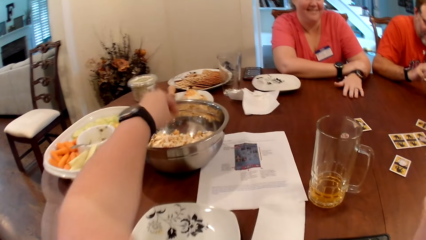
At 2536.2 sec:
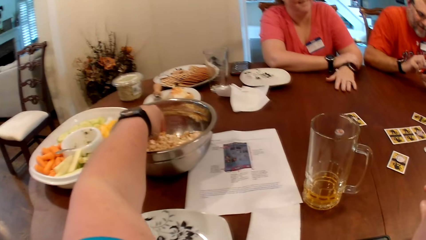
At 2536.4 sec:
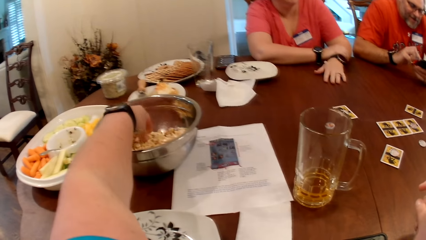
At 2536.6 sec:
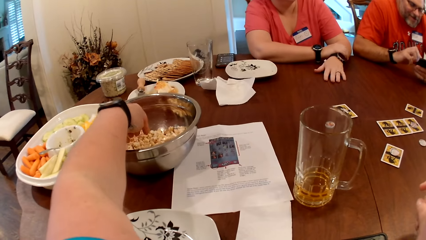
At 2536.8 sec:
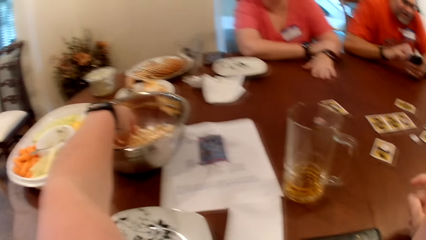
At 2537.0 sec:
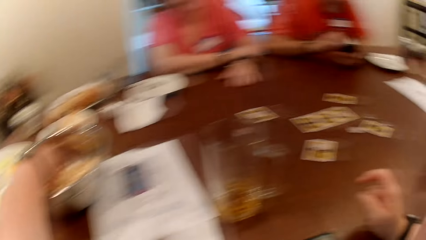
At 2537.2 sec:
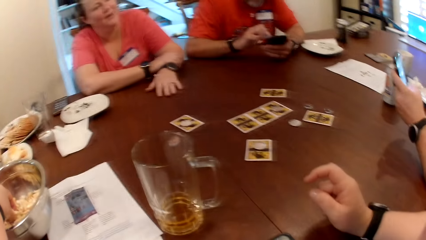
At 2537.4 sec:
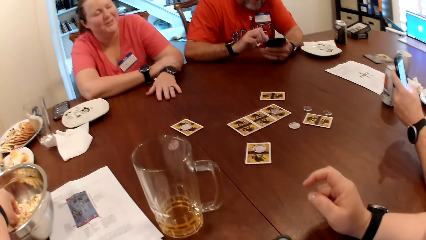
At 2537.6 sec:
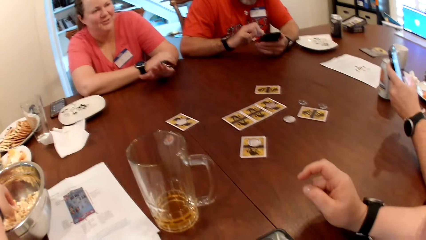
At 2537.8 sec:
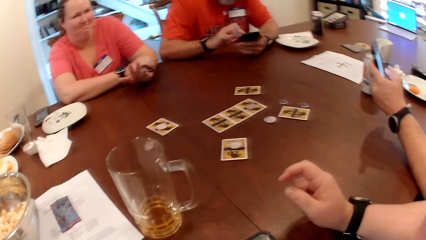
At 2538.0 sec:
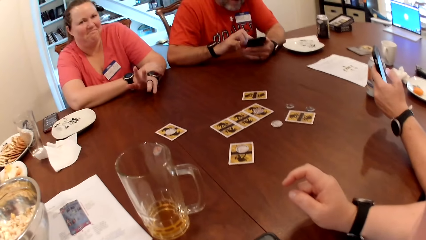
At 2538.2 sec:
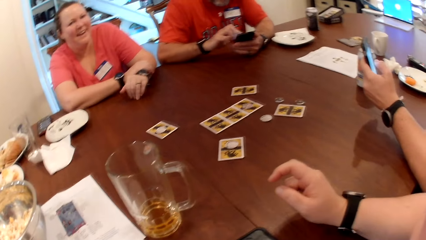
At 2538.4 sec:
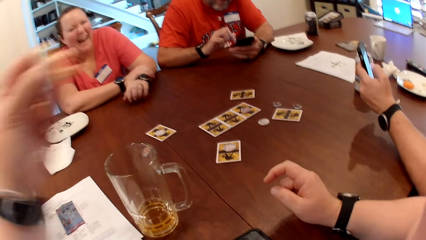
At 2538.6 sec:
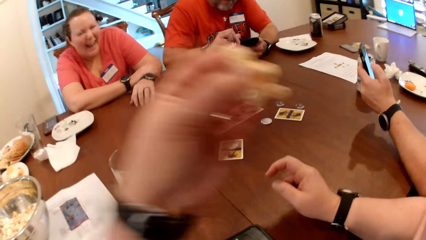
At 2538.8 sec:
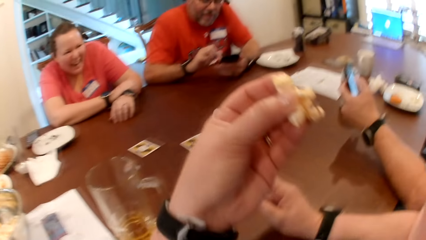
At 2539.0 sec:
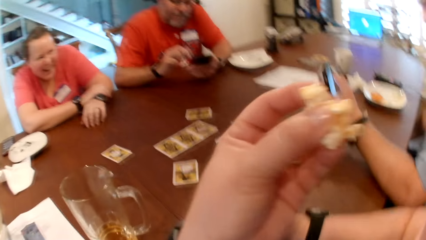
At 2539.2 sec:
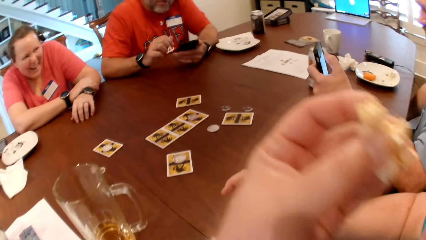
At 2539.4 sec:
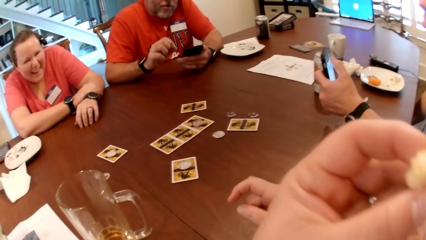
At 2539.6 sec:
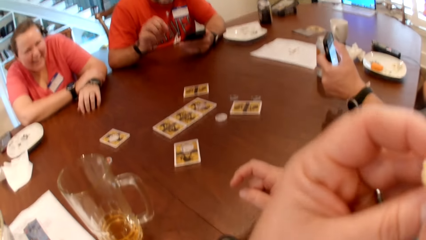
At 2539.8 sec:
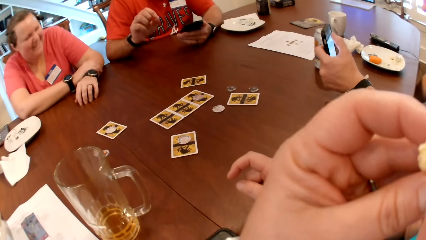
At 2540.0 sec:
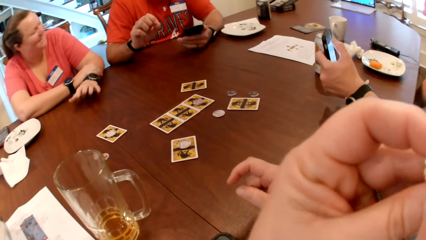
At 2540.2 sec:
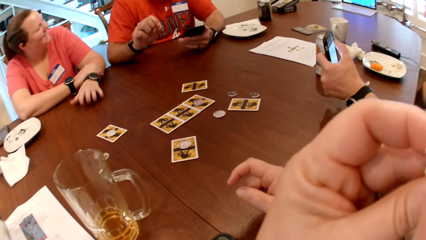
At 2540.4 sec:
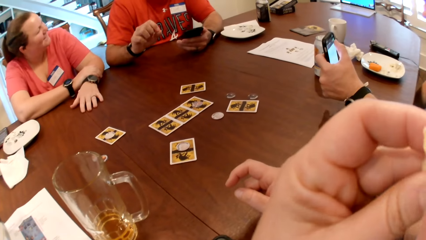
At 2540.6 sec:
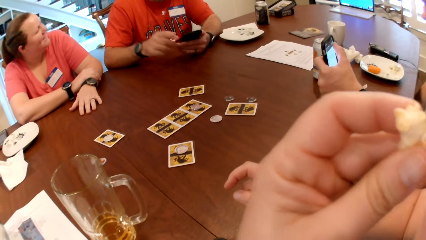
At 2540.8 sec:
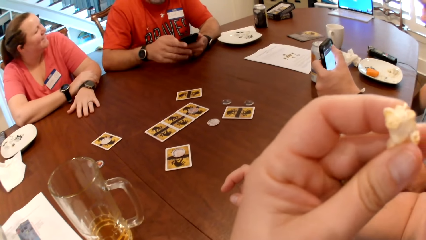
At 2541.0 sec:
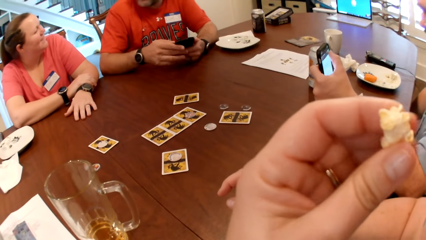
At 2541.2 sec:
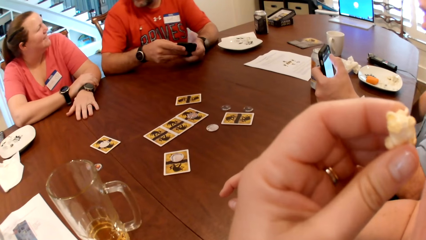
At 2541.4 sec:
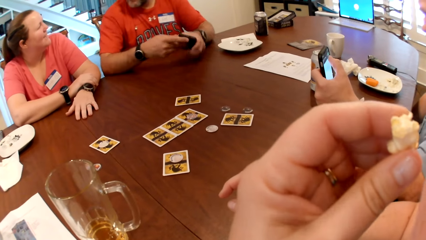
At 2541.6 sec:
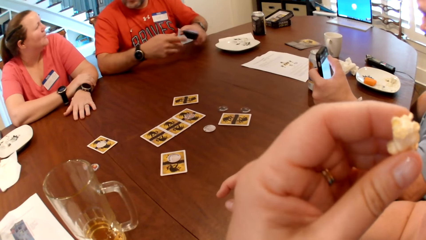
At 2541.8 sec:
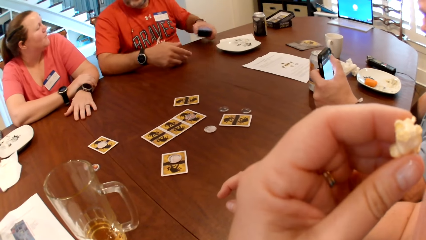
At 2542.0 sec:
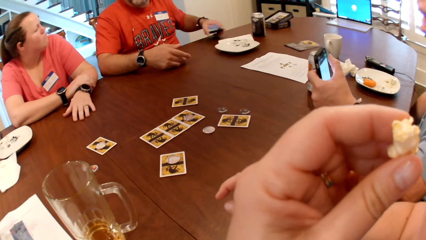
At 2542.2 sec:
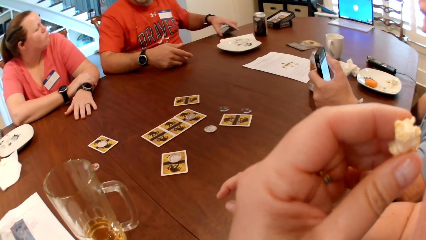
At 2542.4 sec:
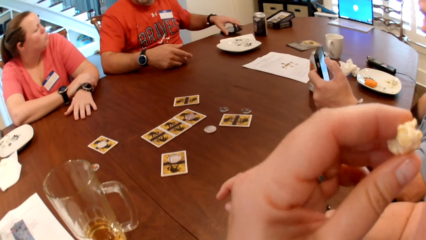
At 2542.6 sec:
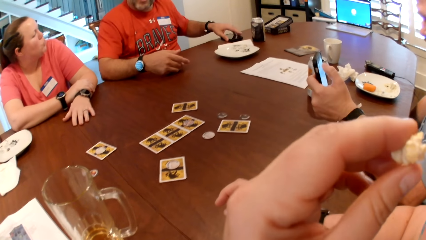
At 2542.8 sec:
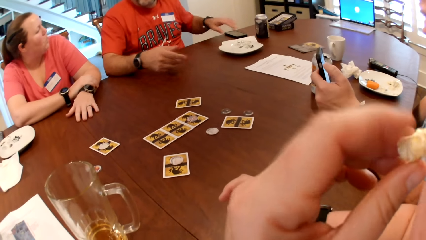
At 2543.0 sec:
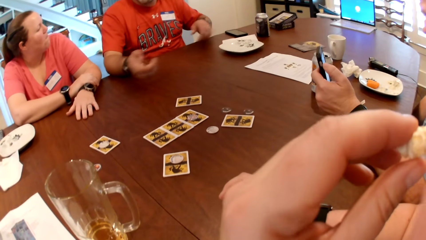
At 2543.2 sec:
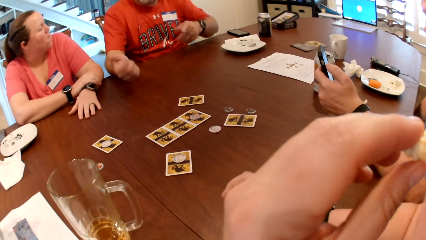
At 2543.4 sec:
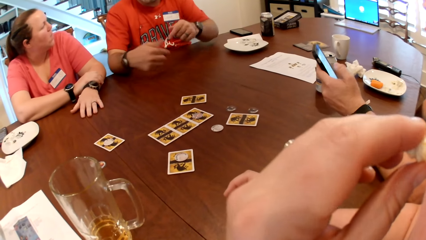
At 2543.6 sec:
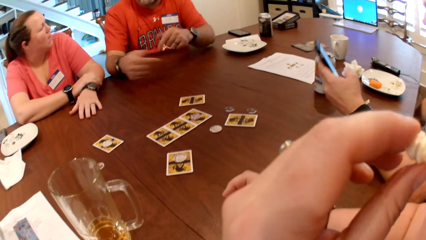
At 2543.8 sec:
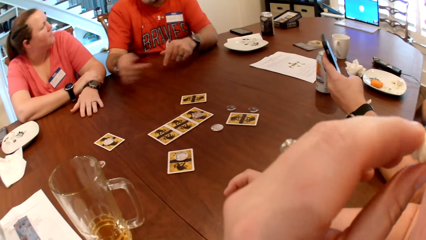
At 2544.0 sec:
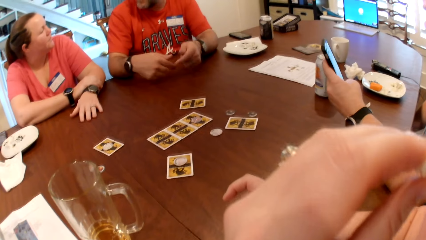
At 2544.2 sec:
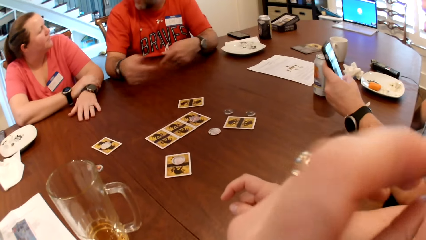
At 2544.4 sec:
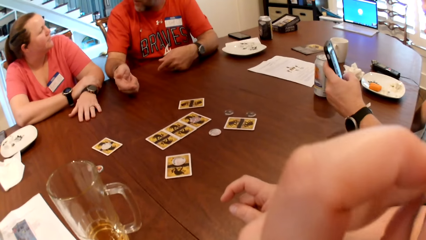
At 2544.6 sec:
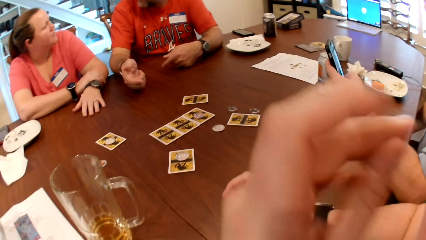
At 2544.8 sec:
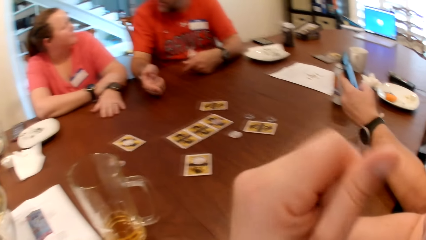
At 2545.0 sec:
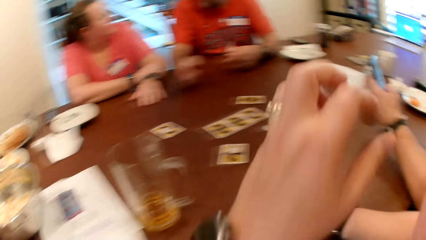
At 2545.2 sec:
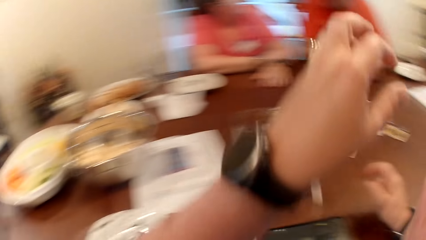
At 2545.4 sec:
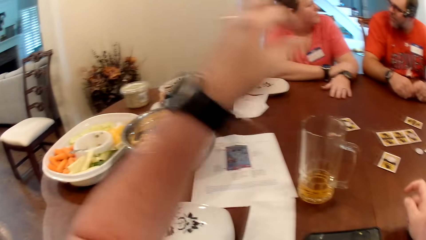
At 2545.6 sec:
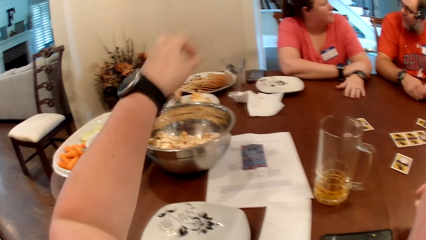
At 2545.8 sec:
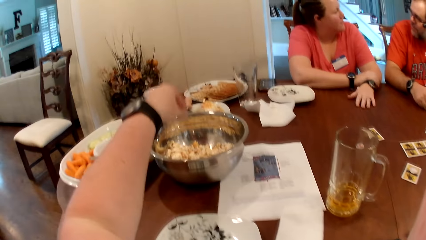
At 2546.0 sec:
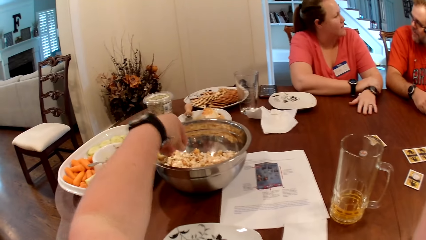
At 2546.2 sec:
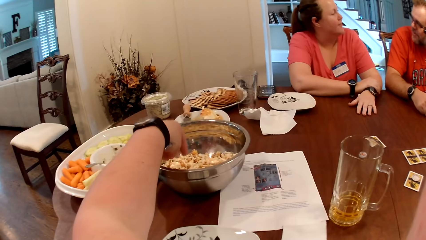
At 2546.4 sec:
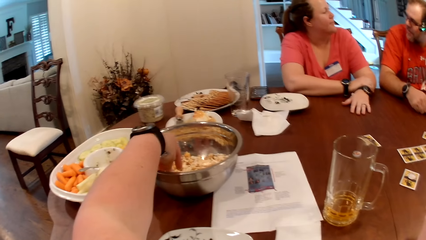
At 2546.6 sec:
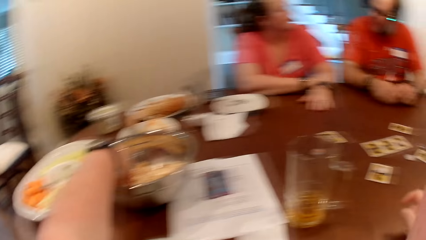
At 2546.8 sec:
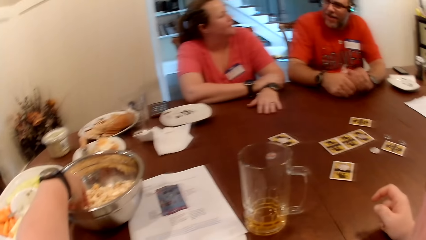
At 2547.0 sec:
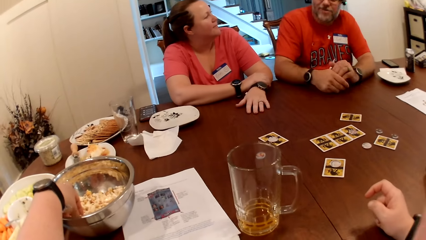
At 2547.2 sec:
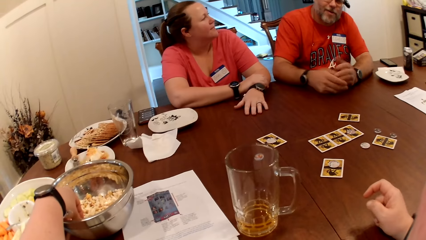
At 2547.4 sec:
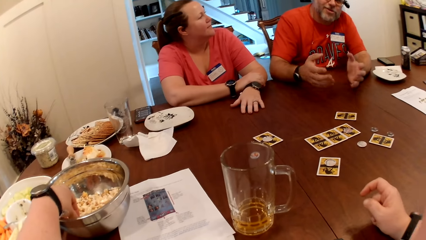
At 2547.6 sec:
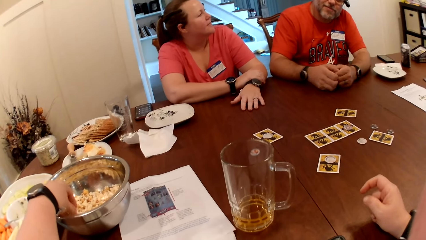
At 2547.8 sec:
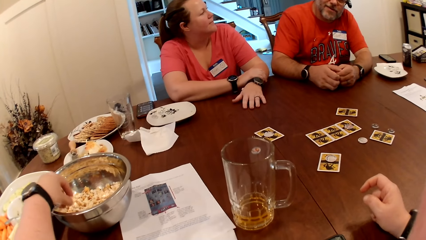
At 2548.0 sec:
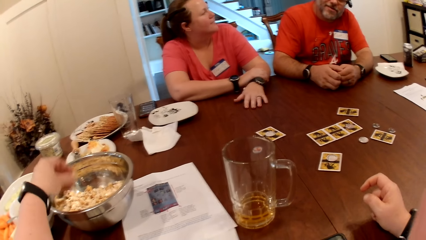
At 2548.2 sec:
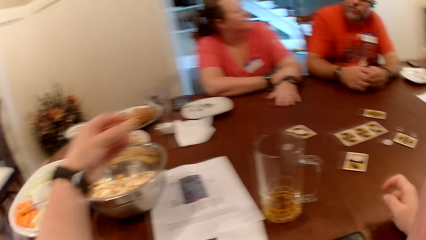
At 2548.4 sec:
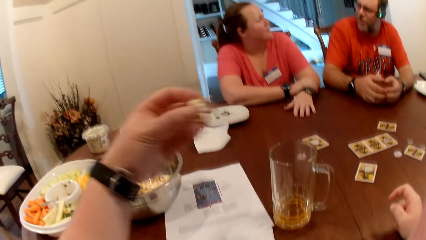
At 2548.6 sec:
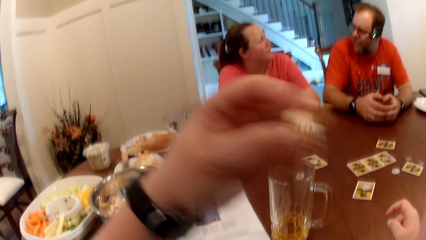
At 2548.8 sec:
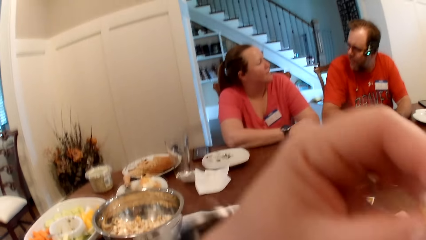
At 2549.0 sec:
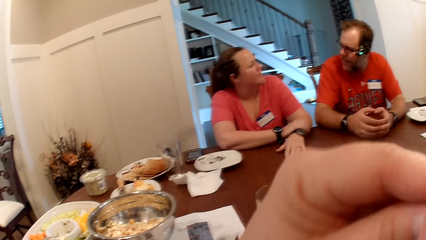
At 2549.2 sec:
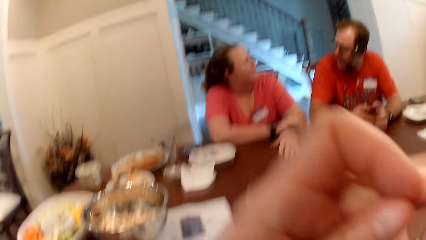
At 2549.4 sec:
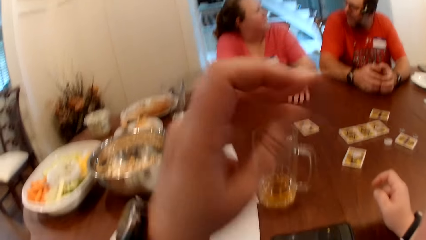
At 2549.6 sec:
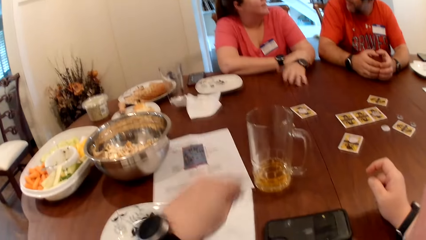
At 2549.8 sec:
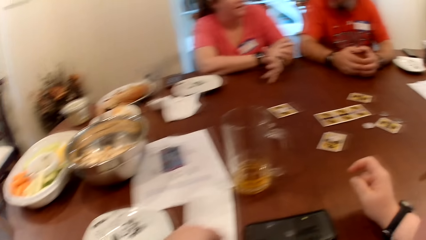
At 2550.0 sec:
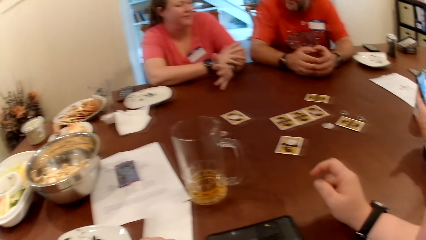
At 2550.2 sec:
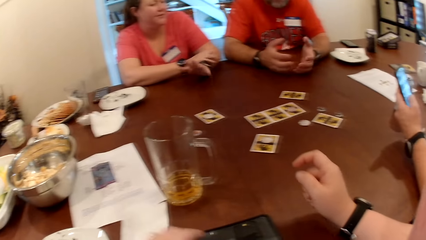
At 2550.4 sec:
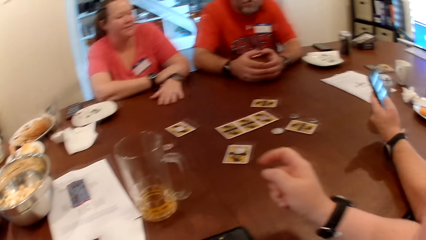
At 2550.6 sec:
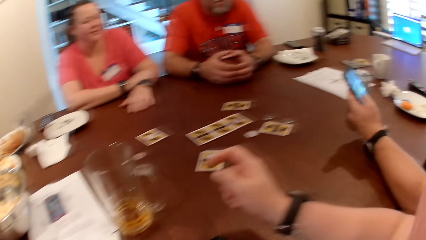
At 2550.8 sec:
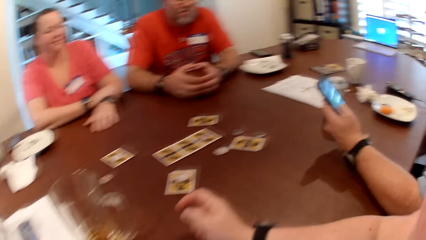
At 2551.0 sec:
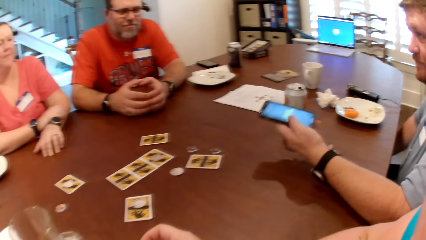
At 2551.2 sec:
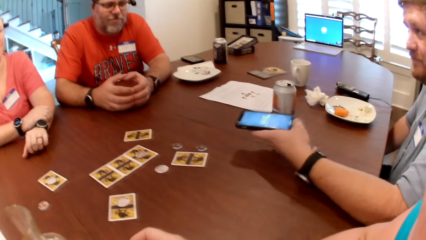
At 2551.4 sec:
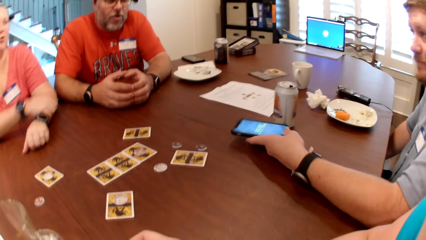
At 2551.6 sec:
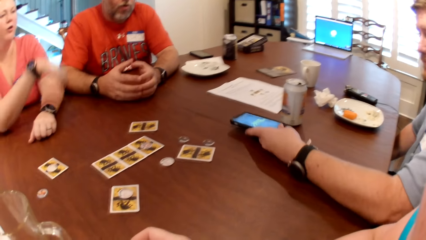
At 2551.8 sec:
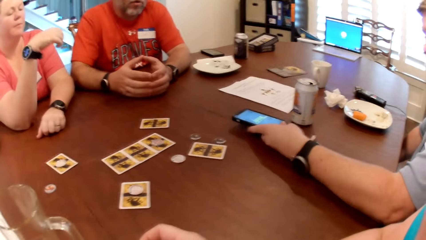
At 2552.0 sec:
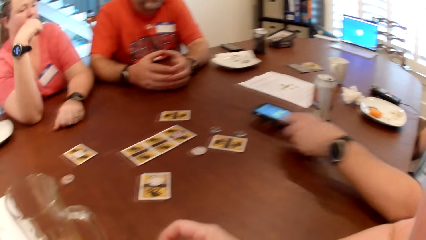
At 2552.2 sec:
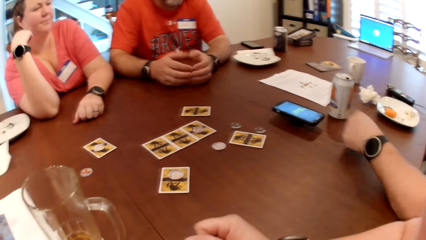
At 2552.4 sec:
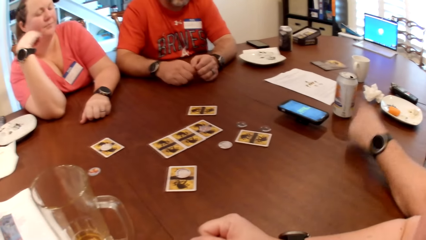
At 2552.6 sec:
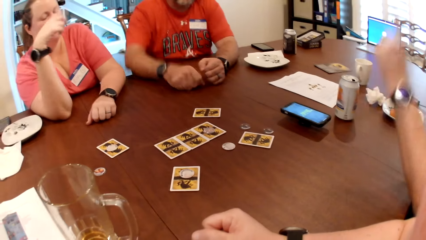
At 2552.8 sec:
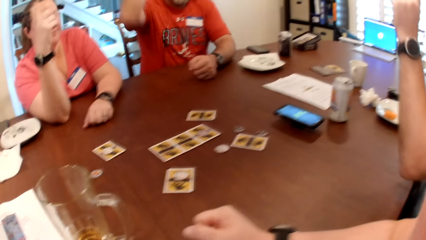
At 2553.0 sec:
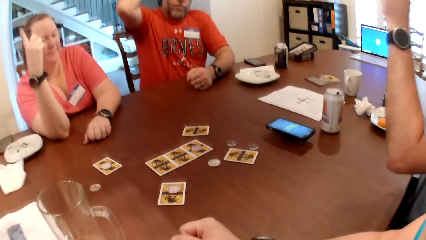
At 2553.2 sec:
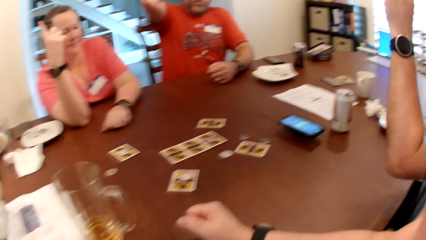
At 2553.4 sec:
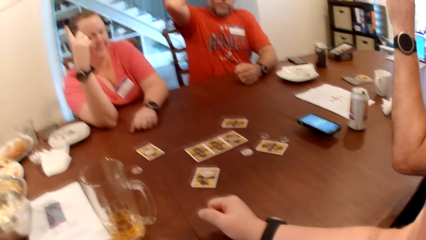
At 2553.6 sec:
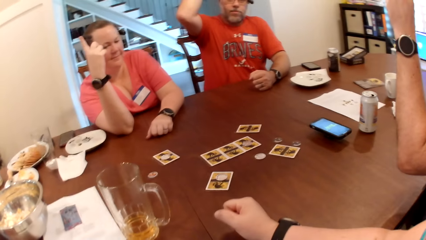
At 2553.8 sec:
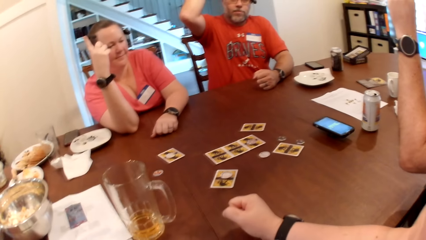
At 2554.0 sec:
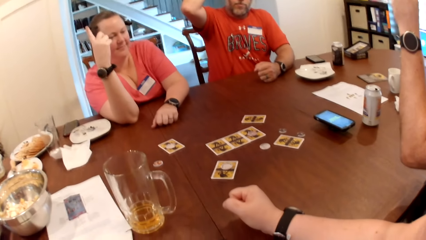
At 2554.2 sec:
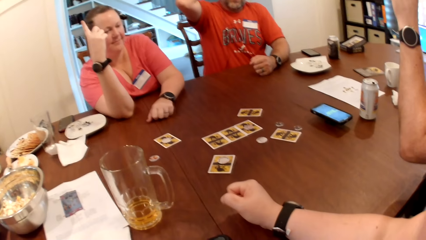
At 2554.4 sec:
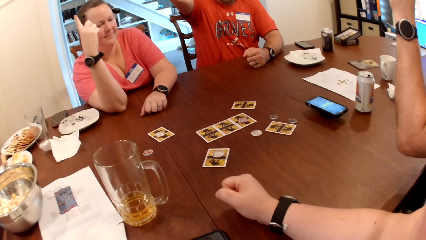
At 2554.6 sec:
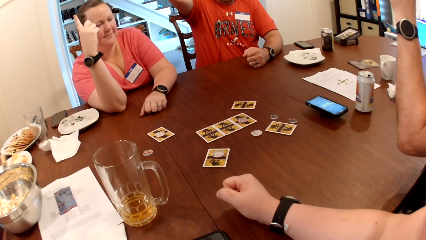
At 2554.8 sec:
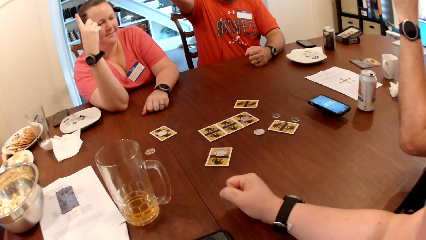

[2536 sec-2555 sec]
The camera wearer picks some popcorn from a bowl on the table with her left hand. She eats the popcorn with her left hand. A man drops the phone on the table with his left hand. The camera wearer picks some popcorn from the bowl on the table with her left hand. She eats the popcorn with her left hand. Another man drops the phone on the table with his left hand.
